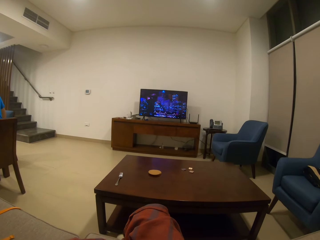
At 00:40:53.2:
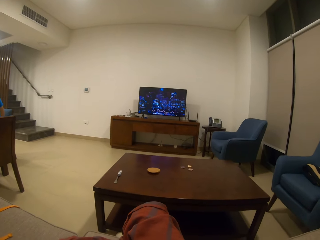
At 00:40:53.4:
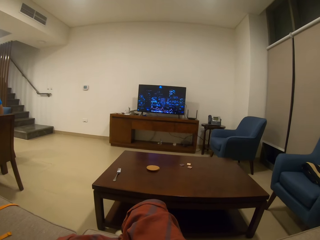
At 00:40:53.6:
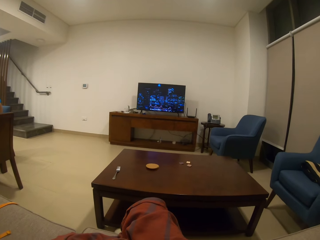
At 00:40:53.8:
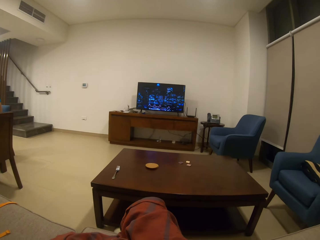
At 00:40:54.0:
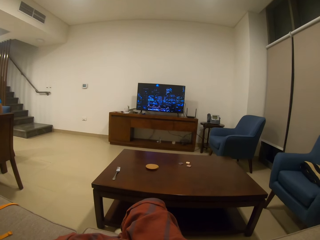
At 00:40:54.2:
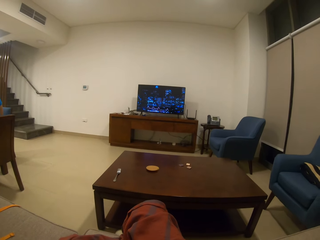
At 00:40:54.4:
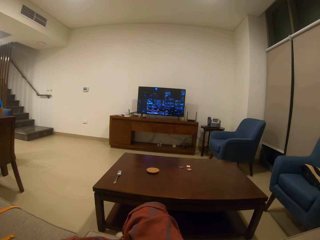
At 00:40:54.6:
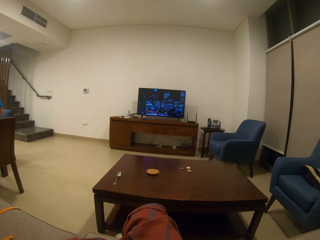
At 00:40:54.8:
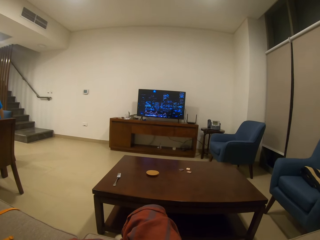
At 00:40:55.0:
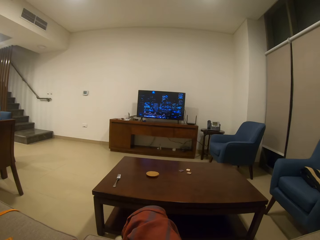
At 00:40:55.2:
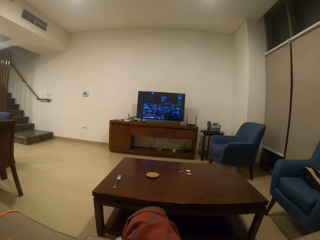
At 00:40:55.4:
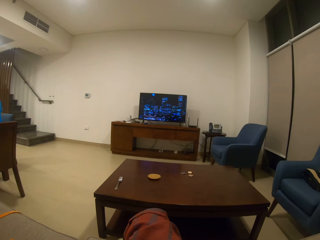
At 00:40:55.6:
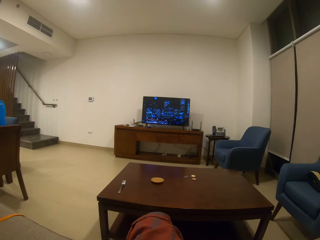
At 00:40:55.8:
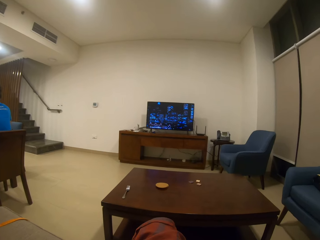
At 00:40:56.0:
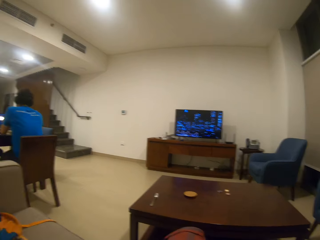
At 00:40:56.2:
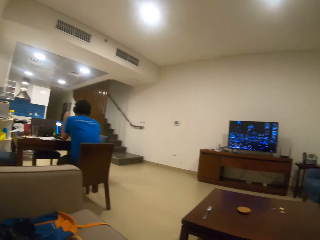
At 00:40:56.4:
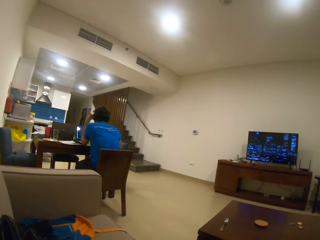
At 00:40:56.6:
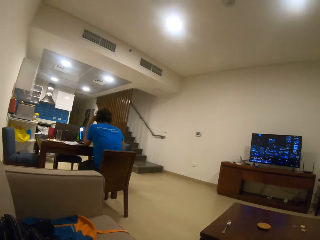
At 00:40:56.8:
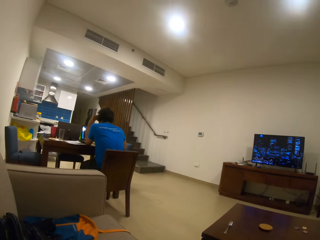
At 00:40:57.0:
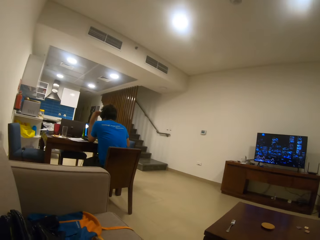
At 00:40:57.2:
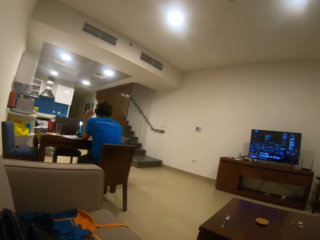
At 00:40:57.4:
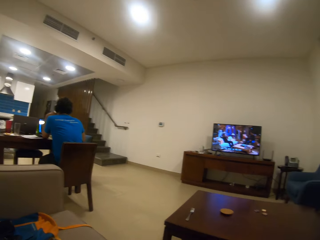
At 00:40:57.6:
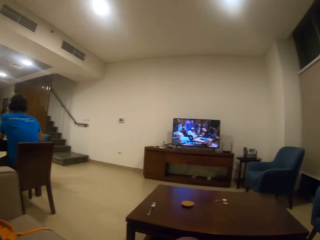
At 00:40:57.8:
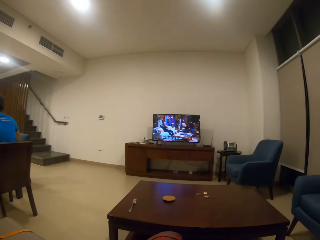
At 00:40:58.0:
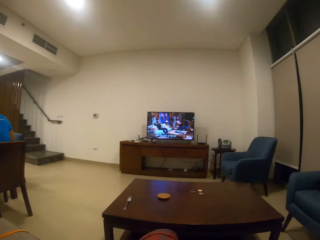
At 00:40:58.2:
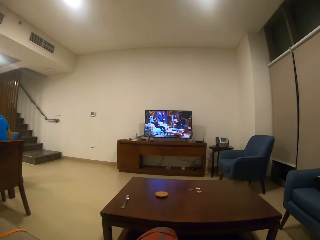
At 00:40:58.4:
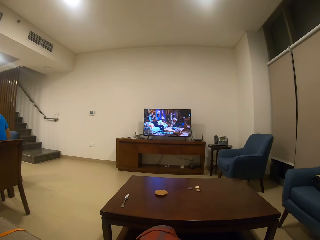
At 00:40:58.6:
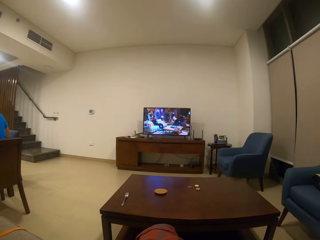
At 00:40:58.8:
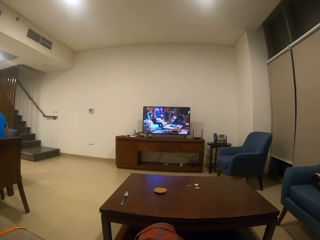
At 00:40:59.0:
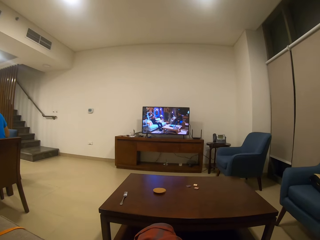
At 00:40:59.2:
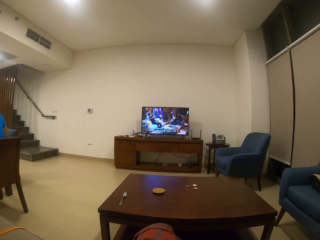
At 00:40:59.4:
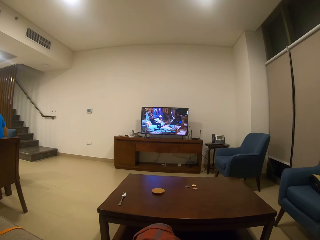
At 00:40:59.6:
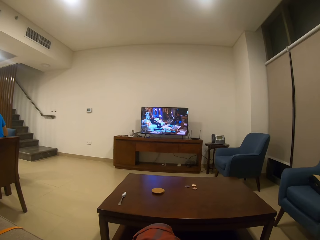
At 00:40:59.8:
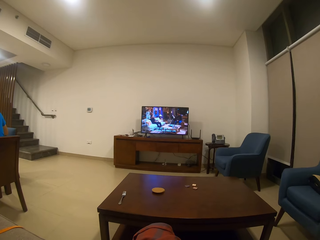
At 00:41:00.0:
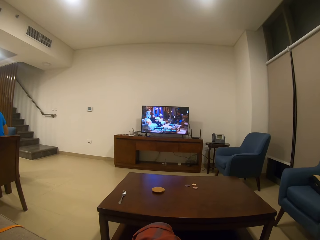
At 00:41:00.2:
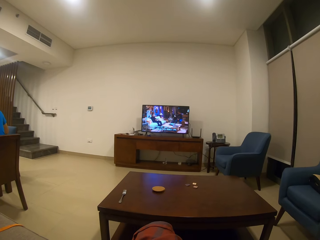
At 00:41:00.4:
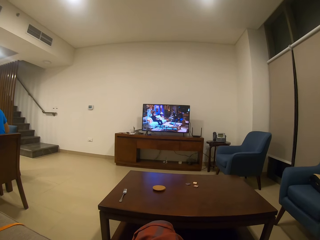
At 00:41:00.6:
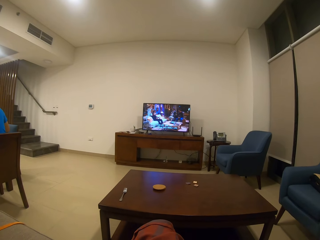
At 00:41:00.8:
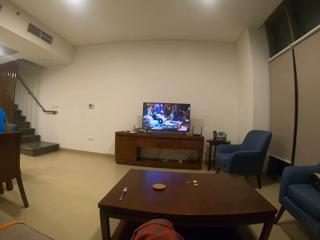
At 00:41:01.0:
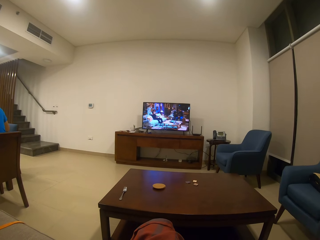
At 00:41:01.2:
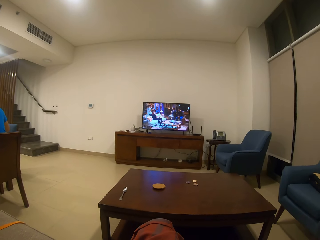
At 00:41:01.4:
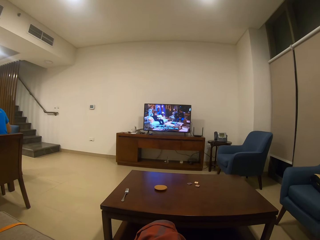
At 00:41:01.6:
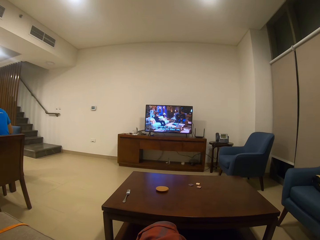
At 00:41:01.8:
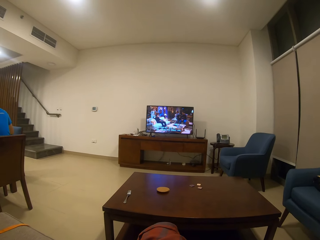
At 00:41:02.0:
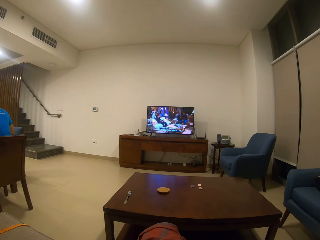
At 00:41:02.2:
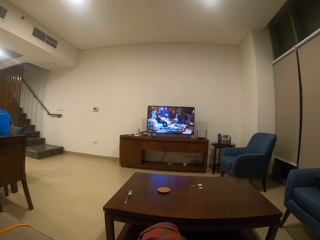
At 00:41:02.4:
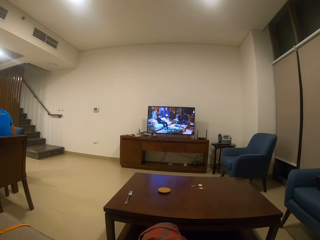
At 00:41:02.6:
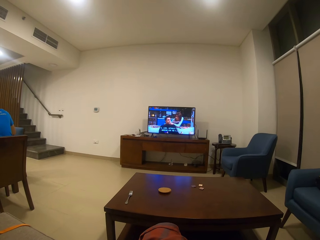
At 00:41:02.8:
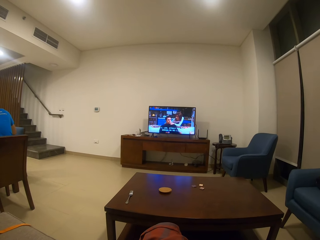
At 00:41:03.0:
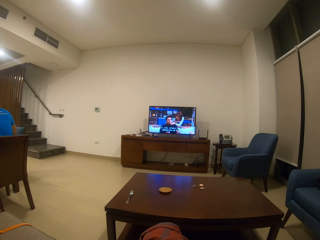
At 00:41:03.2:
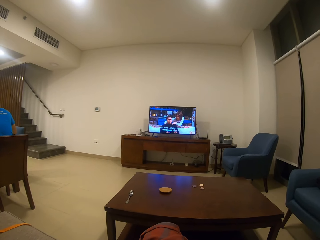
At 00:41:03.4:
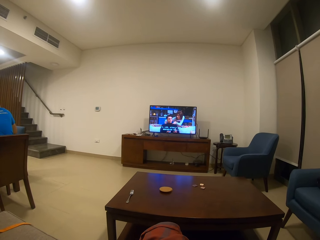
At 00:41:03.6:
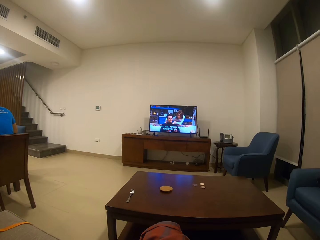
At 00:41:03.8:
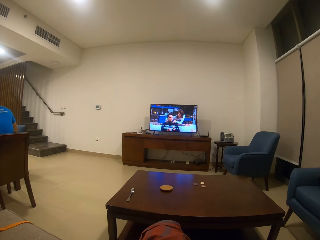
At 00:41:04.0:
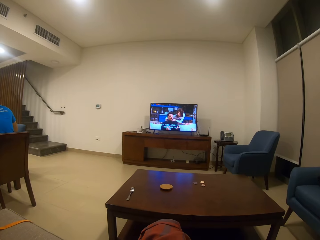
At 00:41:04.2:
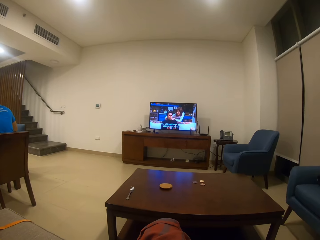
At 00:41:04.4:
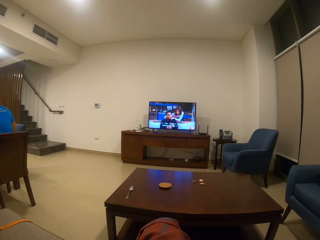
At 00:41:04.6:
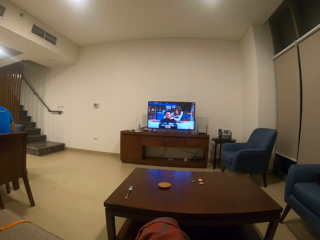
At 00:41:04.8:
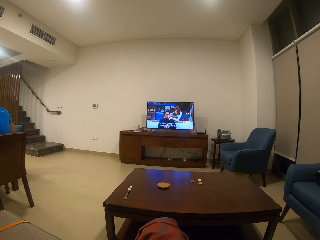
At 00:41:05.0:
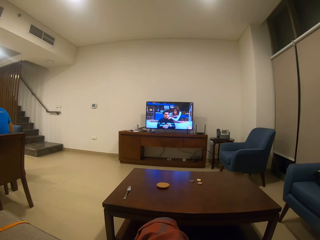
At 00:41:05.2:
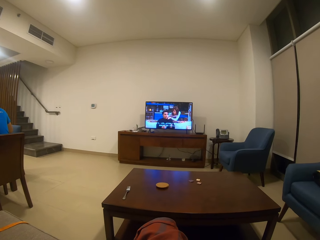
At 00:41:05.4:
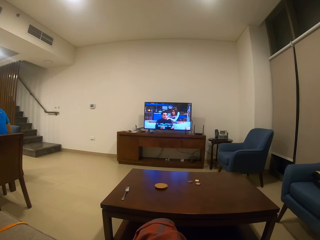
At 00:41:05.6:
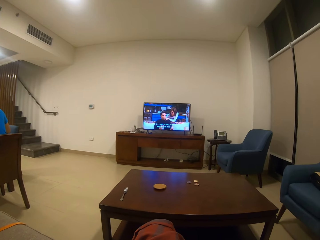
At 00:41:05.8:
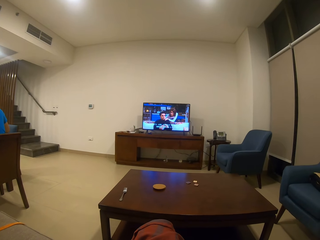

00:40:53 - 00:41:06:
The camera wearer looks around the house. A person moves a hand. The camera wearer watches a television. They look around.

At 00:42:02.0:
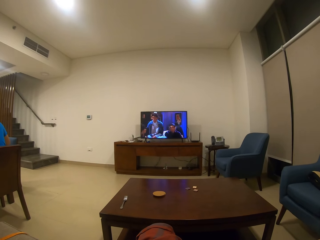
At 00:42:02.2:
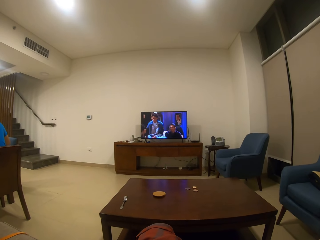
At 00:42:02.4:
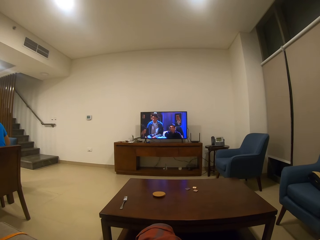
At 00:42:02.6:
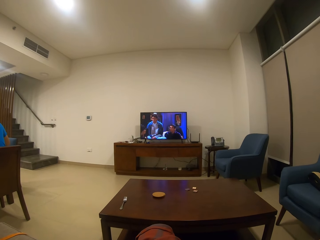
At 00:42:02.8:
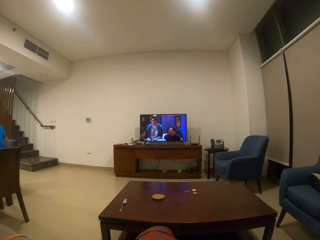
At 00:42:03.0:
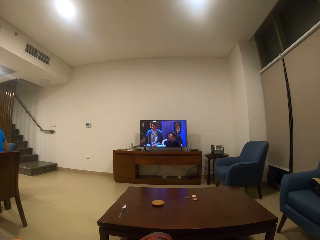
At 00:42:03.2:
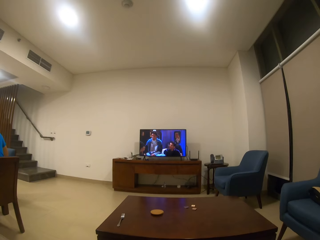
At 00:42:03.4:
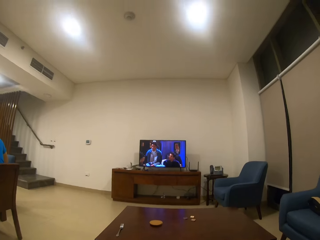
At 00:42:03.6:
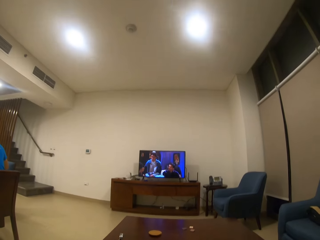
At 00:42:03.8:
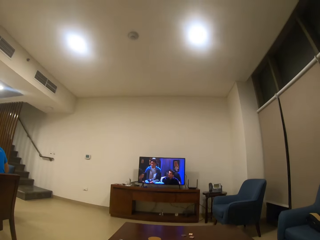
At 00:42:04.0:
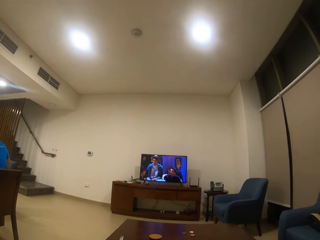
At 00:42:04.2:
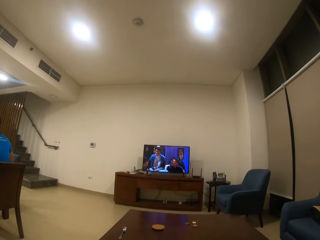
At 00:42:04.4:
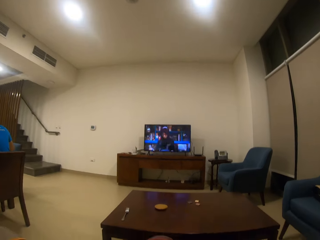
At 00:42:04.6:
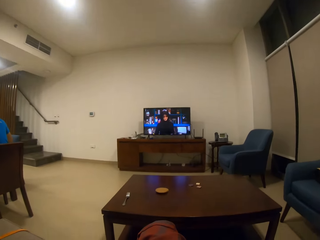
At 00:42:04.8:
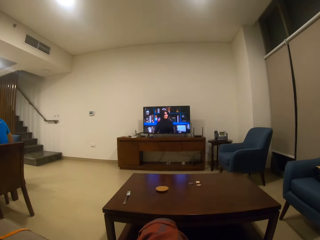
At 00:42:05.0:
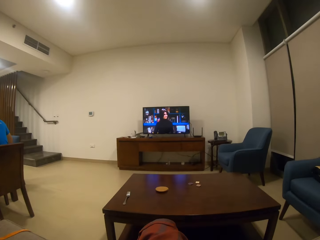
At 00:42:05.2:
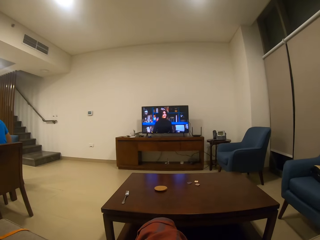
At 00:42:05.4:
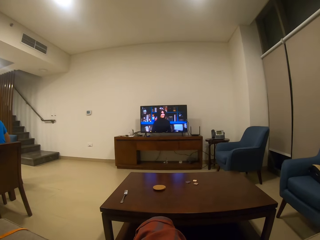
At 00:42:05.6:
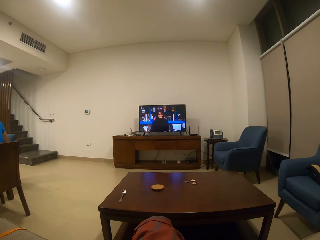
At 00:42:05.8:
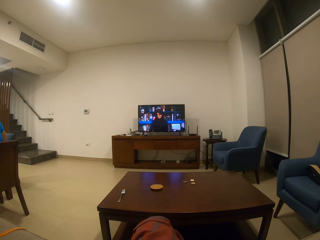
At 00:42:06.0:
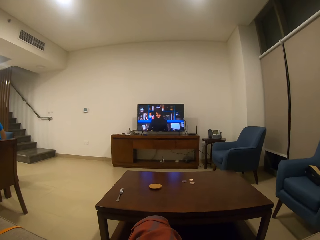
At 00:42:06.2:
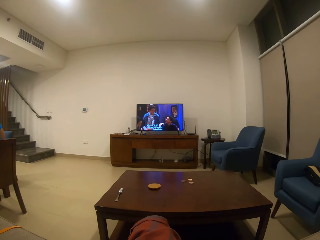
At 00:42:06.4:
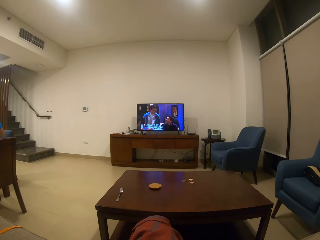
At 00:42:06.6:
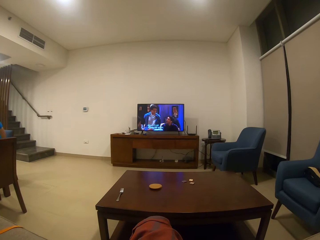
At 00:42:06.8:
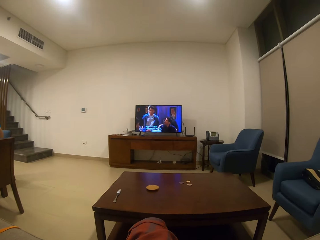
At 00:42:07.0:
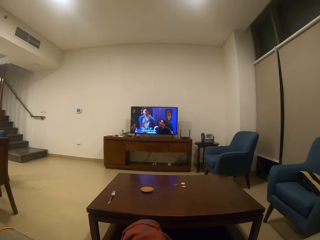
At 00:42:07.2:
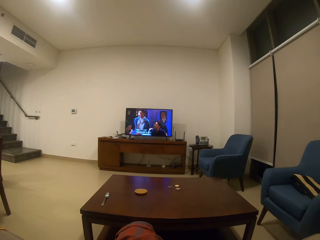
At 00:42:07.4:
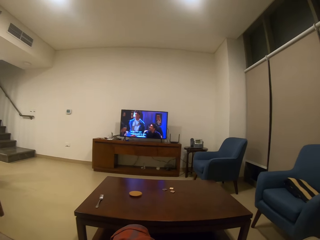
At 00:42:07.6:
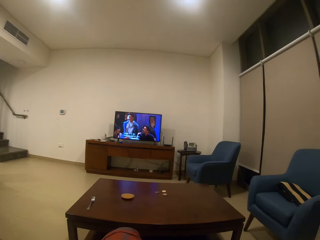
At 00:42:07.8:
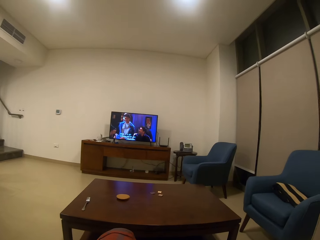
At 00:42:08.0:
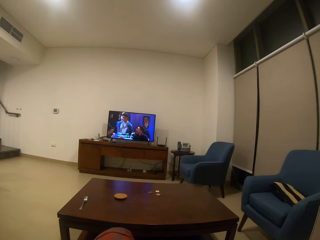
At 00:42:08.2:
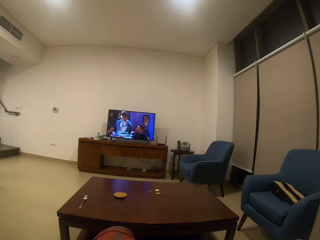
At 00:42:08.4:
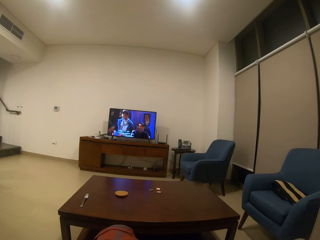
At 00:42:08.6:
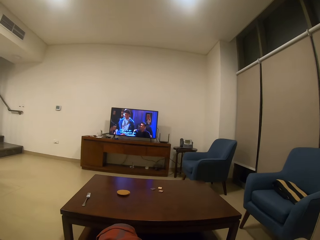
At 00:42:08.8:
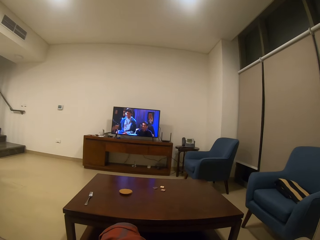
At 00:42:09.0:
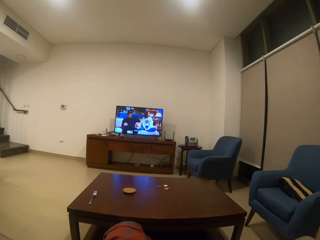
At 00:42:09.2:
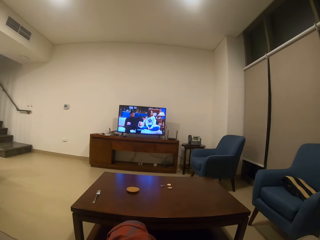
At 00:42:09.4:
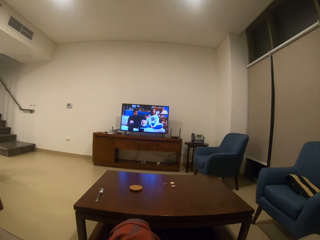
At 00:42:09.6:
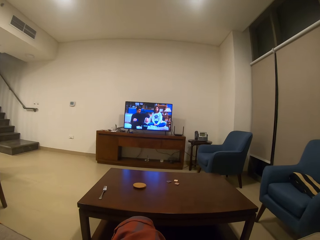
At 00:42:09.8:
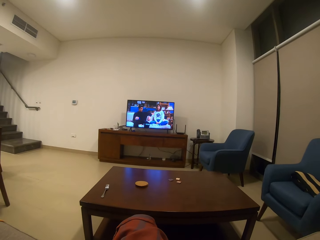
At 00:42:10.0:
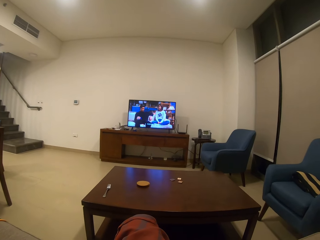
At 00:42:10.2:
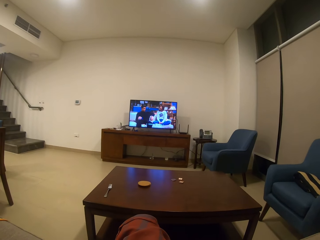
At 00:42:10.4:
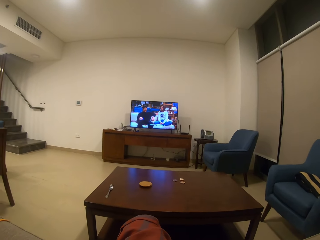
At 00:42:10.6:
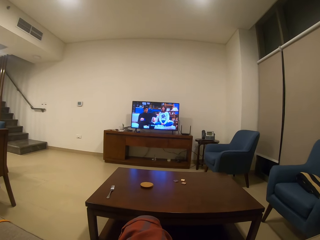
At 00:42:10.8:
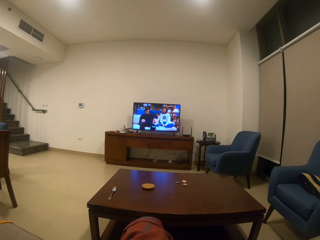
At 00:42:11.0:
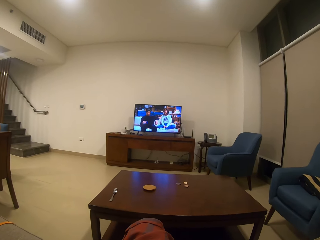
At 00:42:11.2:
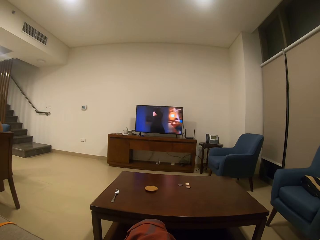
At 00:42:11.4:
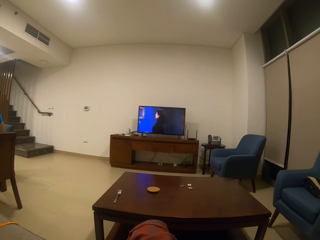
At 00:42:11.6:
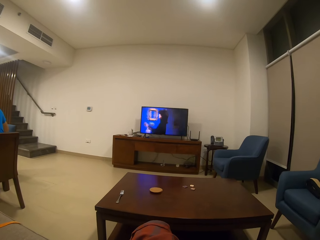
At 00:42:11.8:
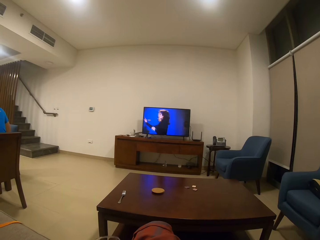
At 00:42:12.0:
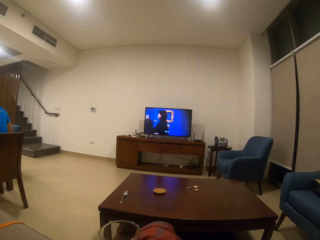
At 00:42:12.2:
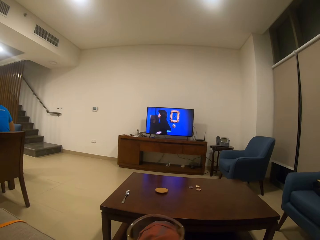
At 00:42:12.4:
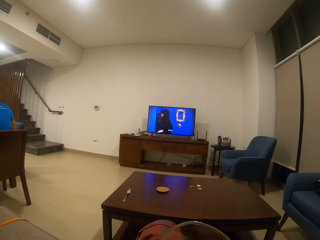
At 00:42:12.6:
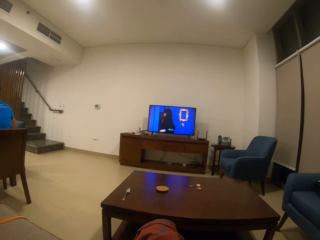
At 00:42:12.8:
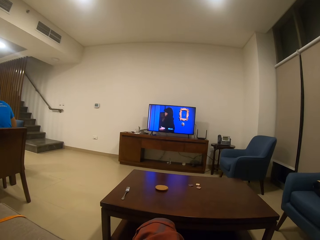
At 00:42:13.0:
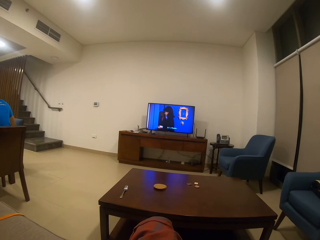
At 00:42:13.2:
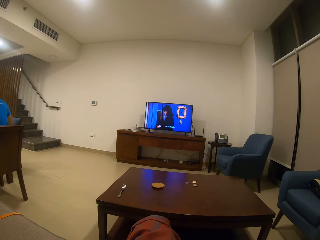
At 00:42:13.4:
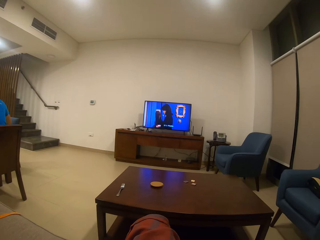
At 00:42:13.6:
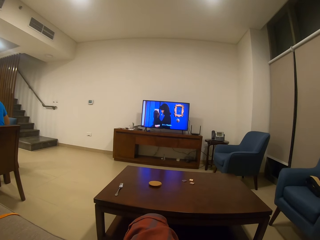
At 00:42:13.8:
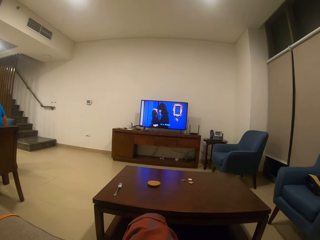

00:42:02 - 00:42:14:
The camera wearer looks around. They look around again. They watch a TV. They move a glass.
